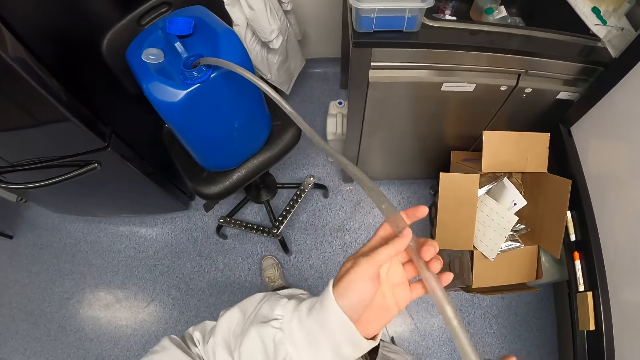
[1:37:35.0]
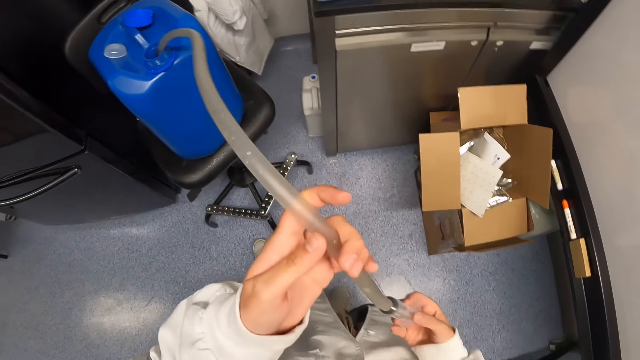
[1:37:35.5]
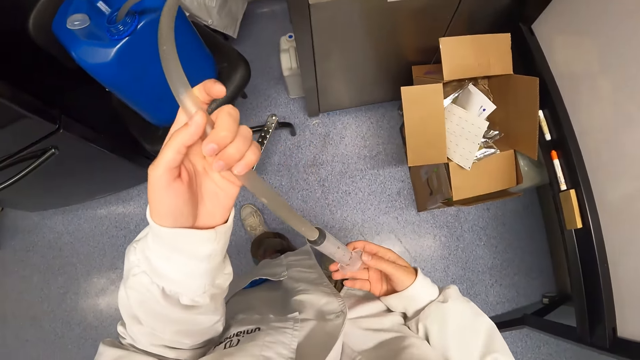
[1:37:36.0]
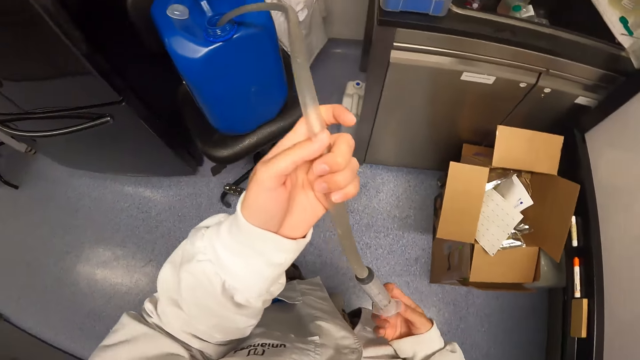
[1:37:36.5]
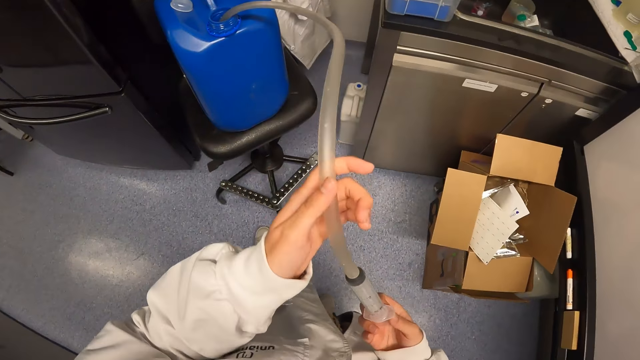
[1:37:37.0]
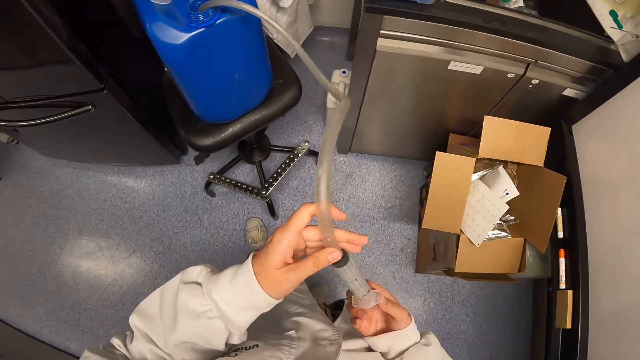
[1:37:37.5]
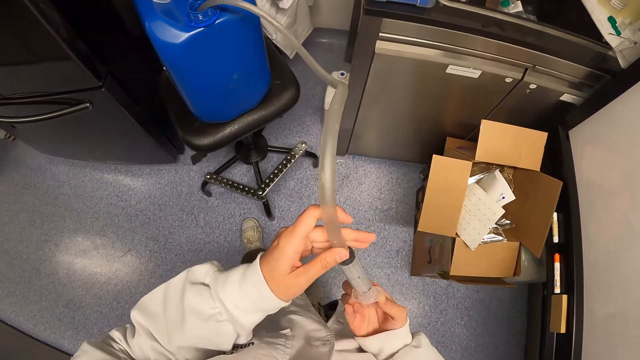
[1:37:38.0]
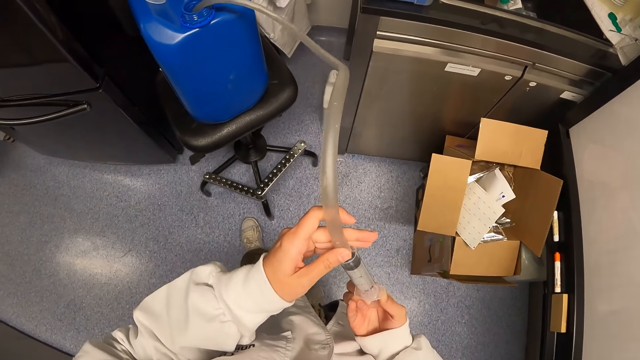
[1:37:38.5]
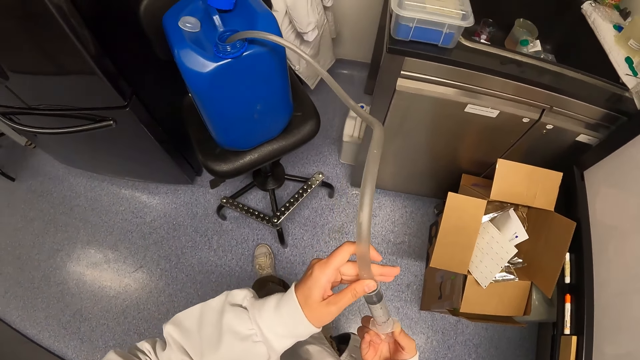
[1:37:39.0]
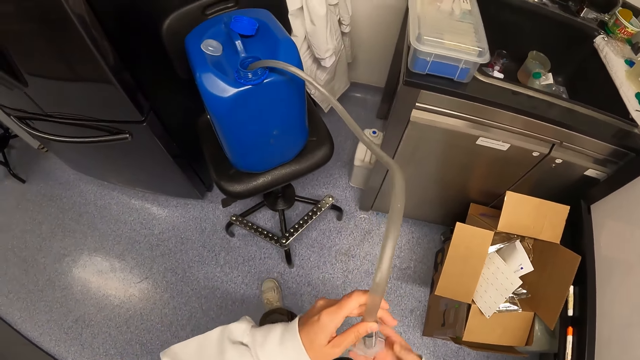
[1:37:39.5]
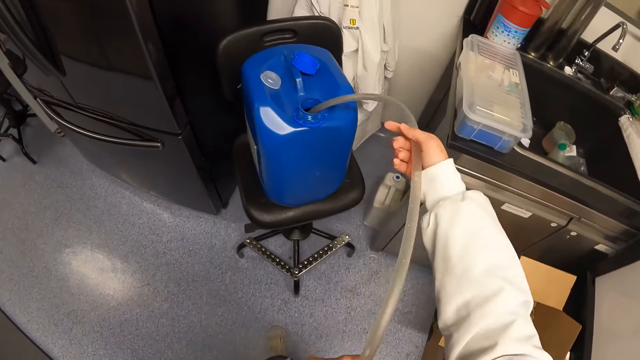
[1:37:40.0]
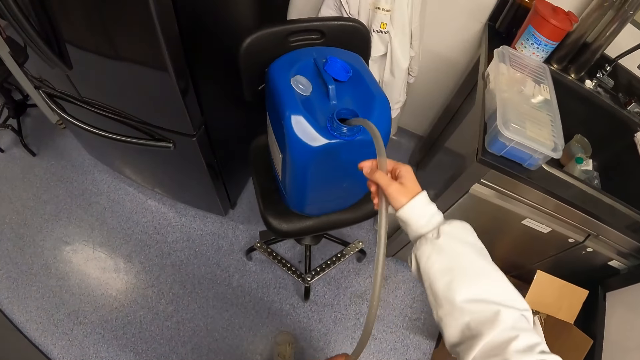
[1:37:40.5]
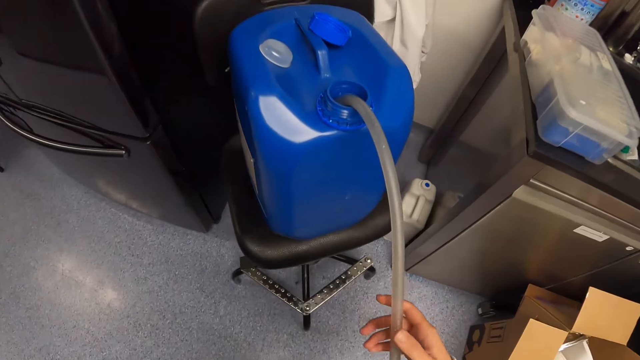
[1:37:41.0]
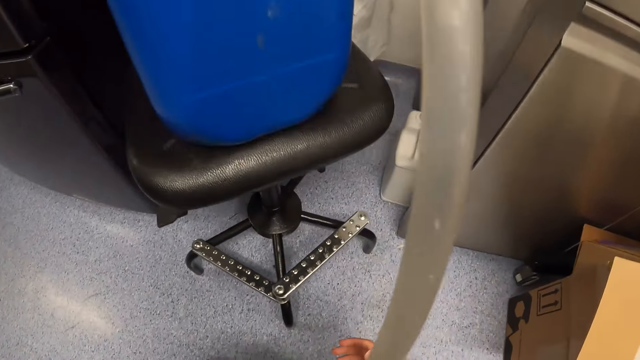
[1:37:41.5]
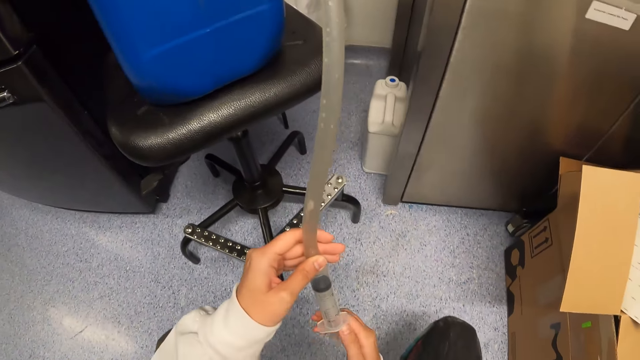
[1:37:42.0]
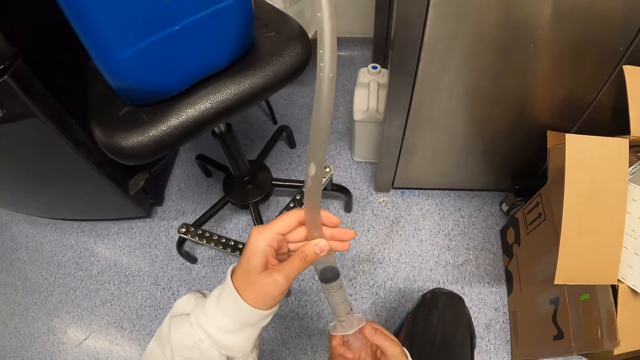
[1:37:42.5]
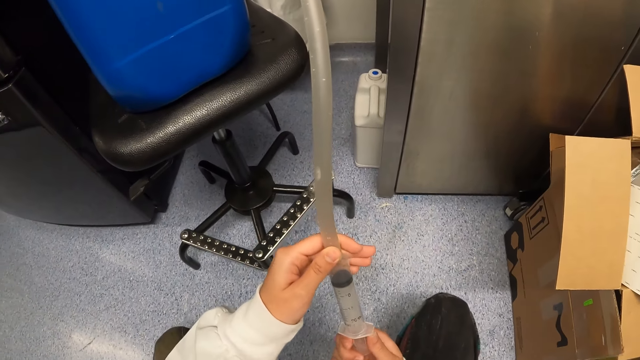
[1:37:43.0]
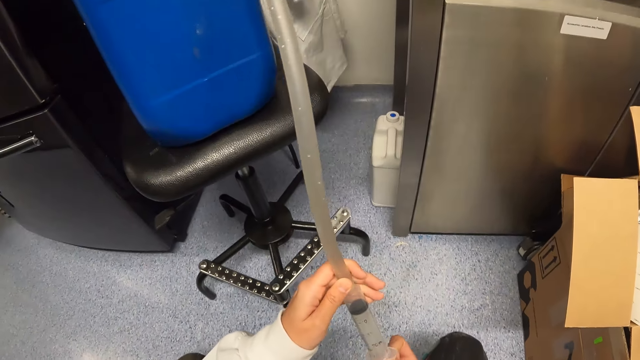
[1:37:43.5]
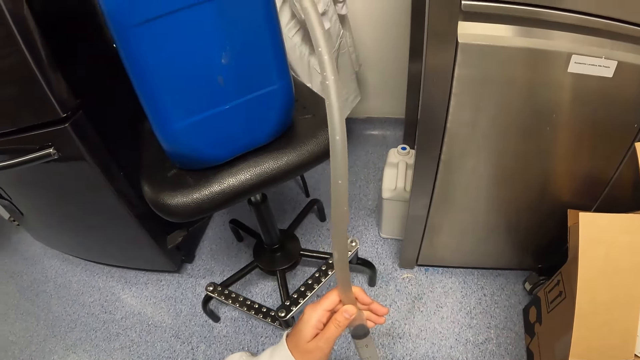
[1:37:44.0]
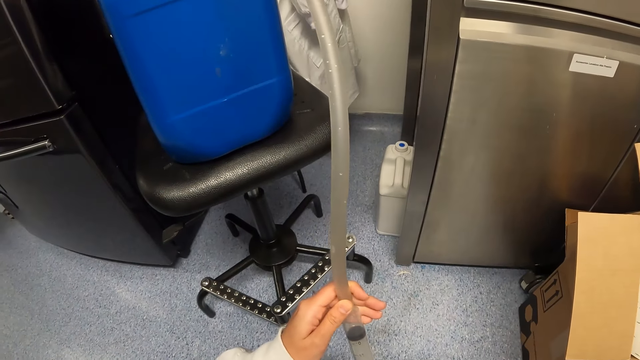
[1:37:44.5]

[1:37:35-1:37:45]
The camera wearer moves the left hand on the syringe. They adjust the syringe. They adjust the tube in the jerrycan. They adjust the syringe on the tube.

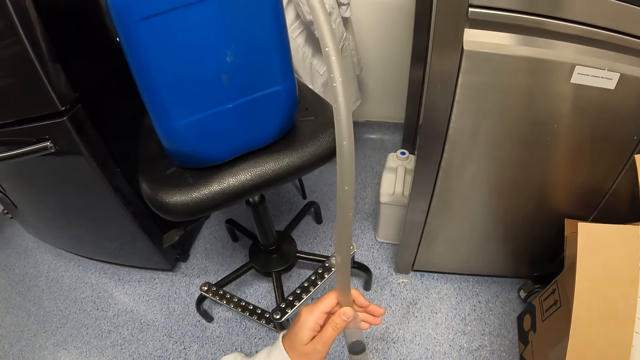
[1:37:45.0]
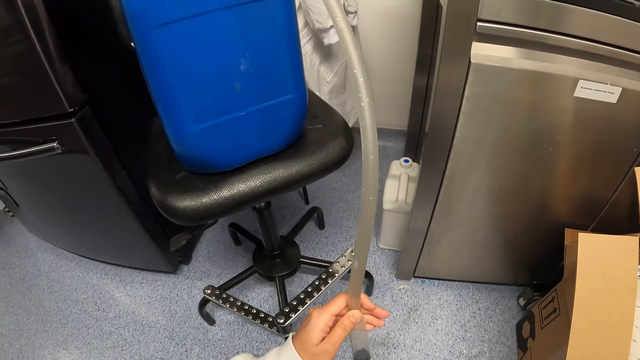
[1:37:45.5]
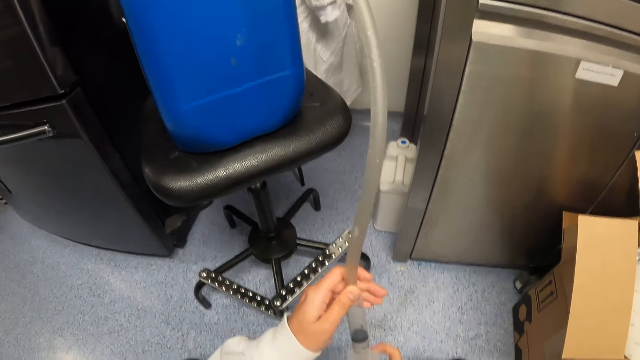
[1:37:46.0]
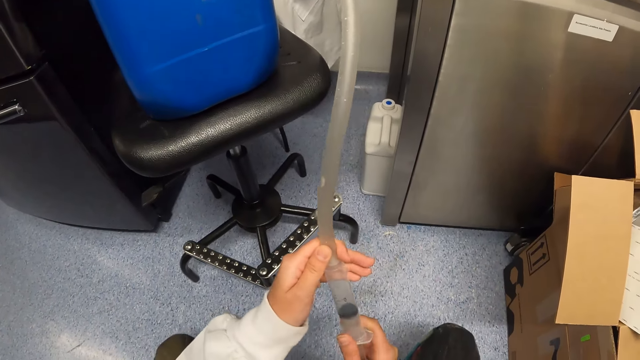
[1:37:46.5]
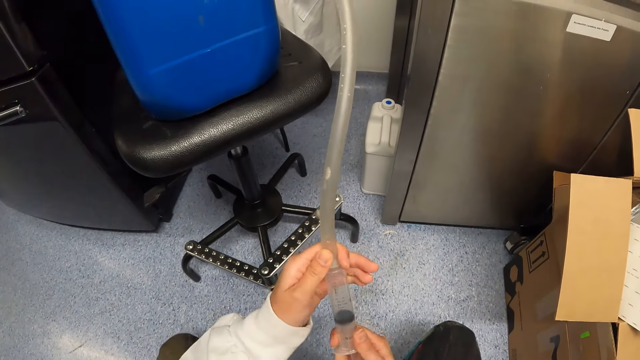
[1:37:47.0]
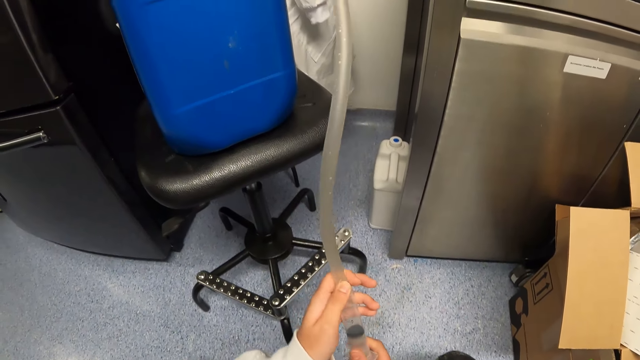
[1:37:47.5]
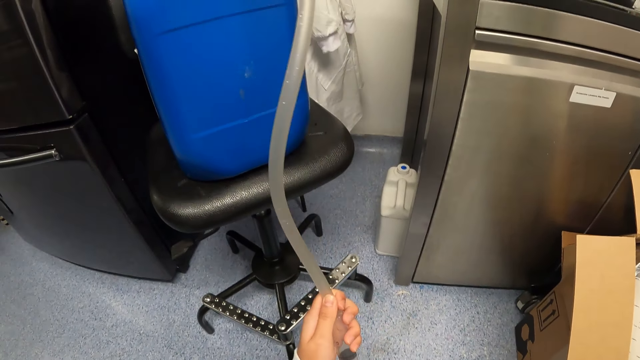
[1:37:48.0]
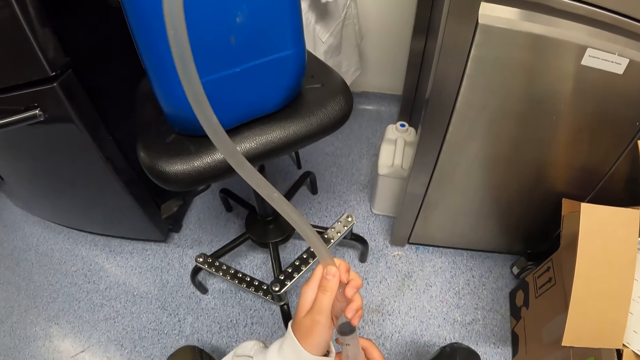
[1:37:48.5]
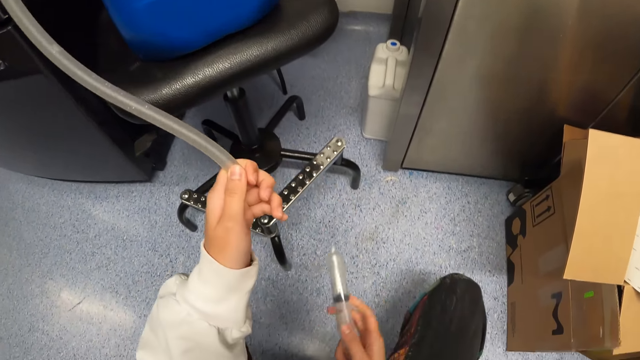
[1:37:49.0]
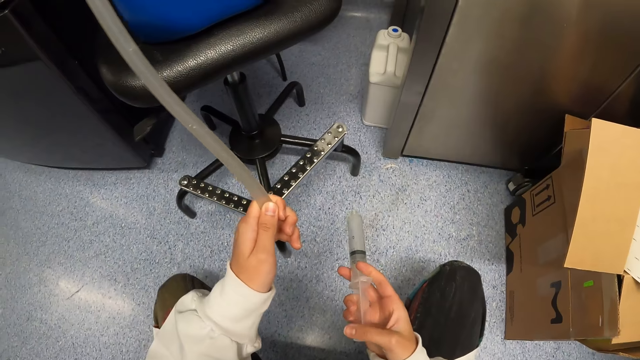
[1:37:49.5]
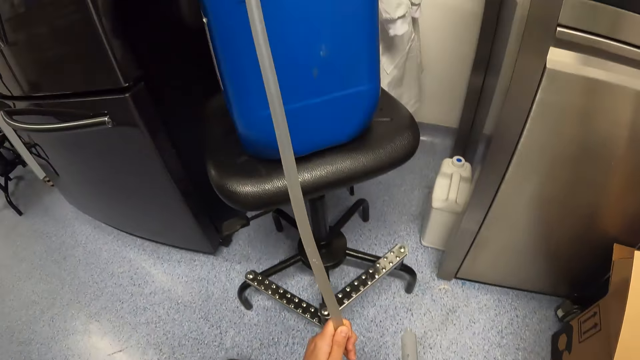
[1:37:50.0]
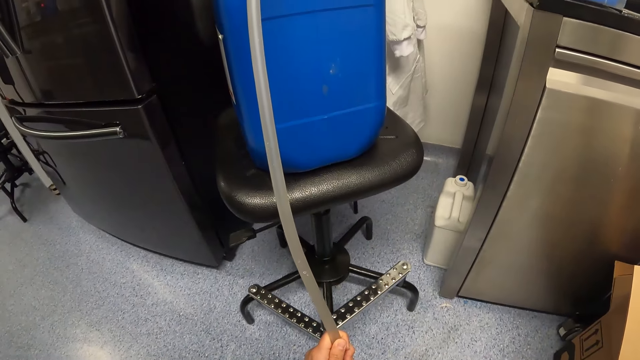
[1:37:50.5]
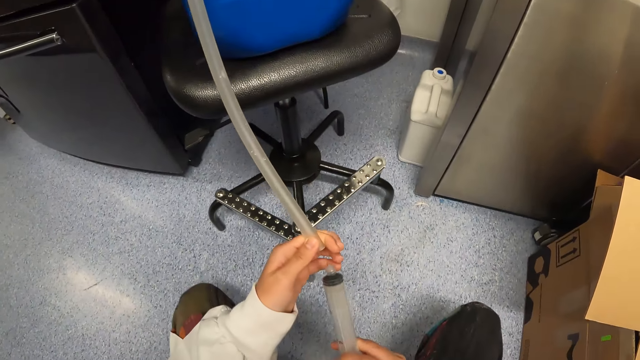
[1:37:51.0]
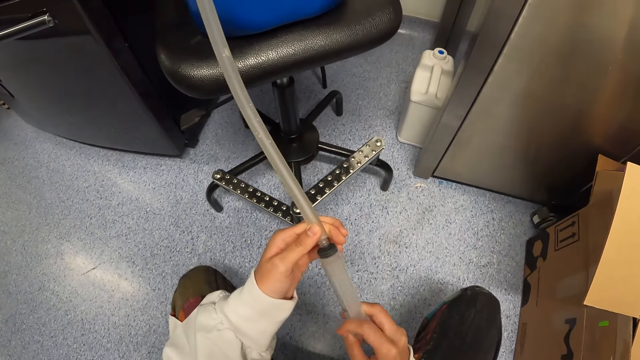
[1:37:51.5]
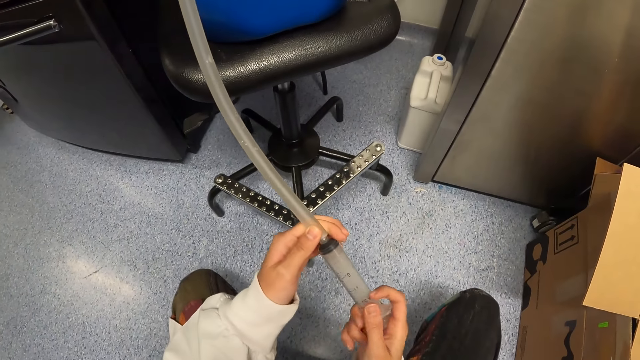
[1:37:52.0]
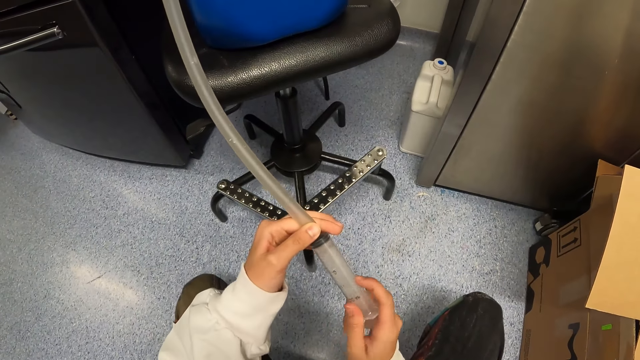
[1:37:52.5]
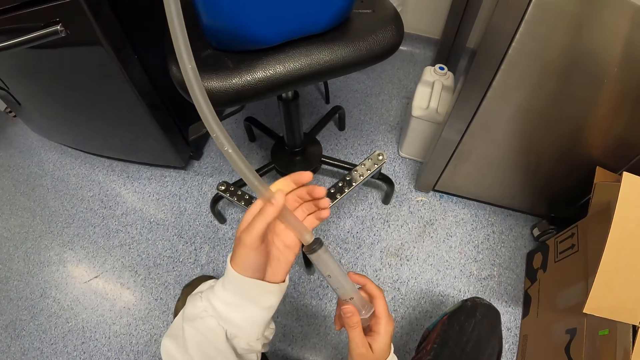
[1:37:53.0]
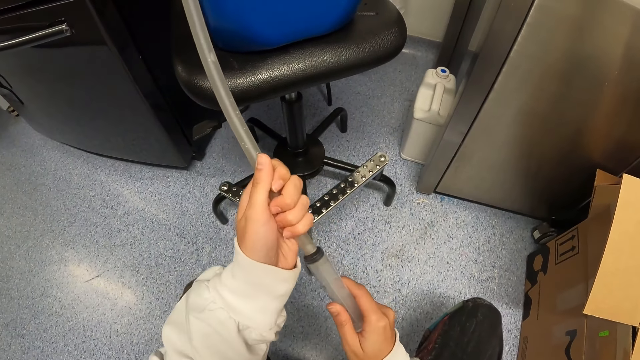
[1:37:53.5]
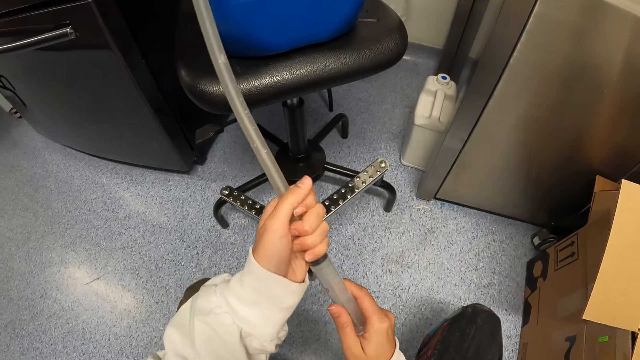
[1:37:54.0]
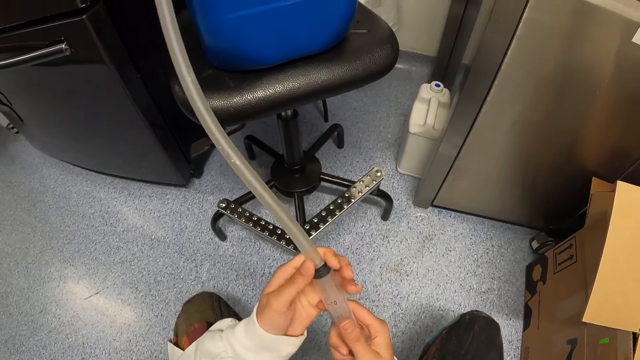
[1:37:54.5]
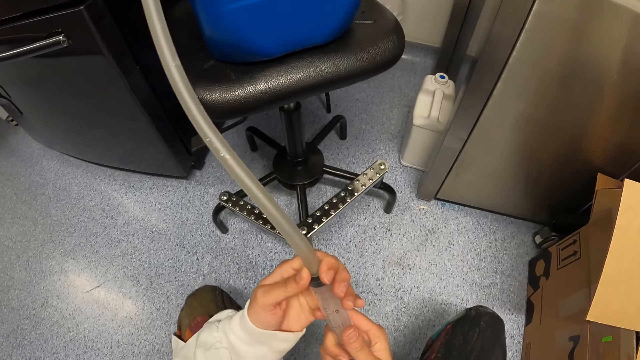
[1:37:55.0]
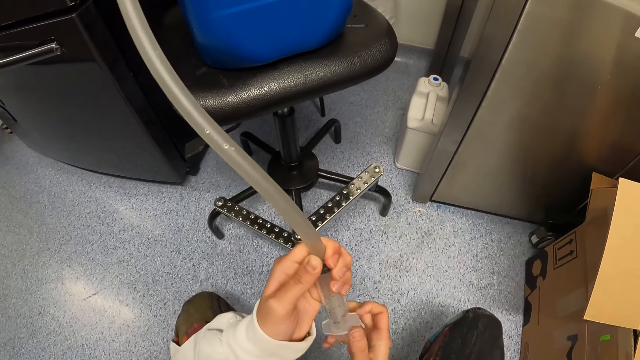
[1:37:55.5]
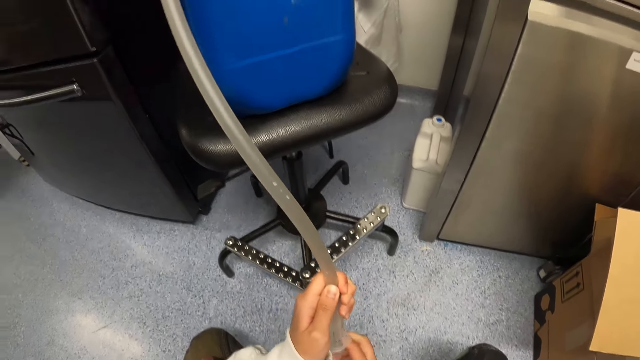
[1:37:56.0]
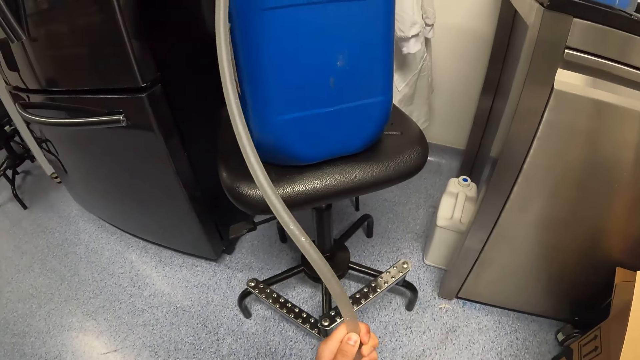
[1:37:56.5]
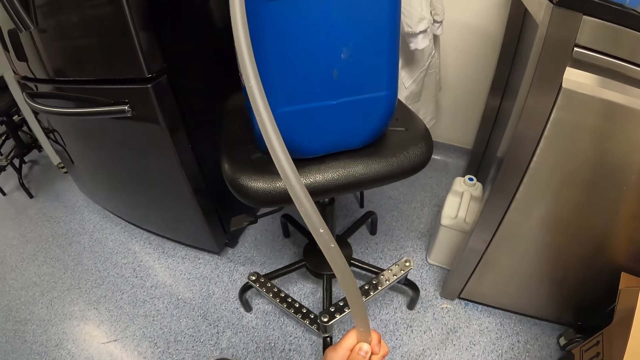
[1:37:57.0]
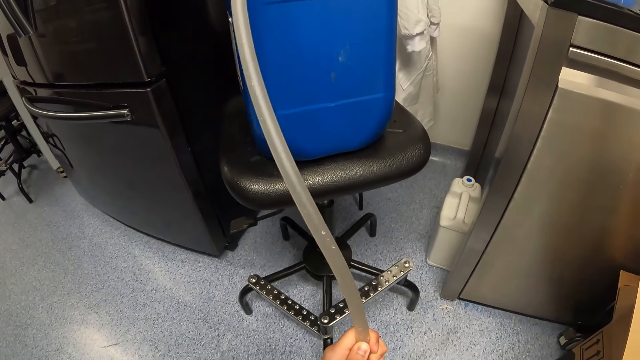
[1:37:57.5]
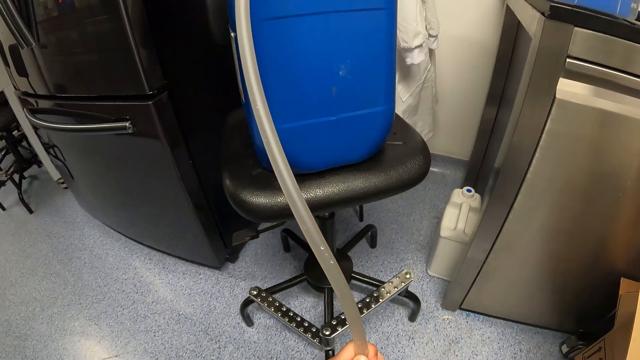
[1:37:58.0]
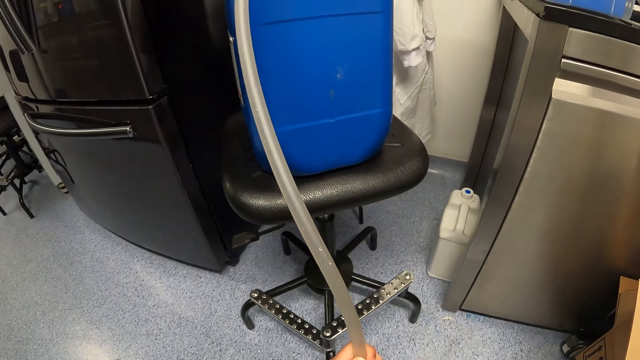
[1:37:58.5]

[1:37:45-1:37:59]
The camera wearer sucks liquid with a syringe. They pull the syringe. They stare at the tube. They insert the syringe on the tube. They stare at the syringe.
